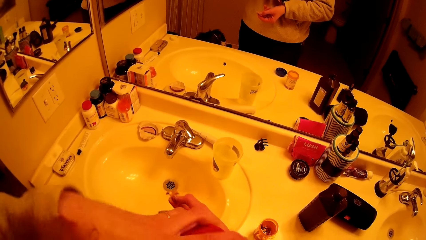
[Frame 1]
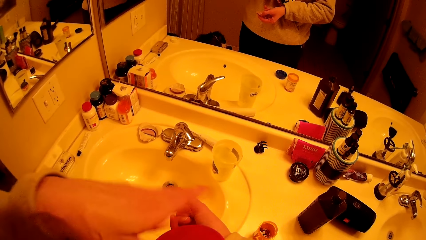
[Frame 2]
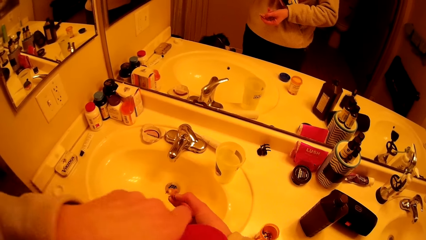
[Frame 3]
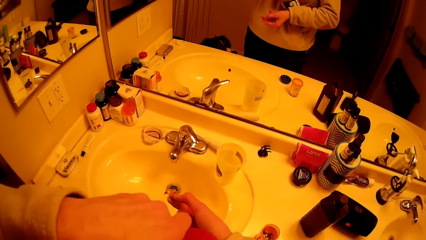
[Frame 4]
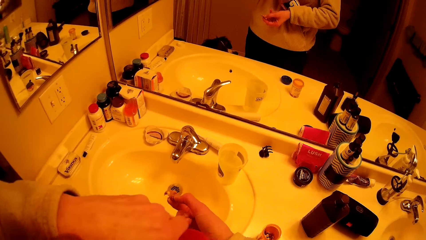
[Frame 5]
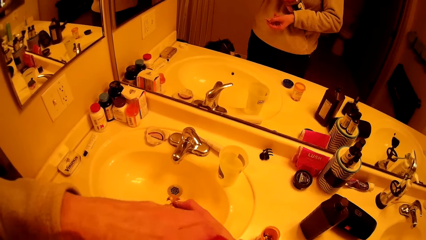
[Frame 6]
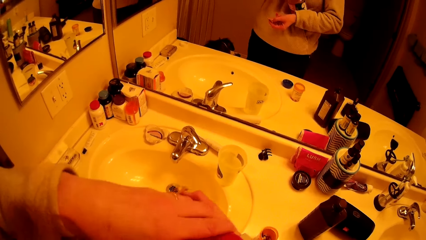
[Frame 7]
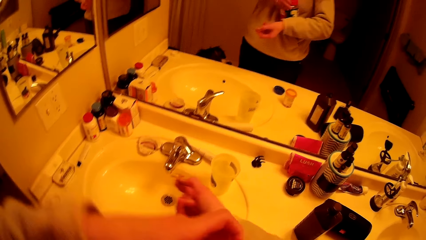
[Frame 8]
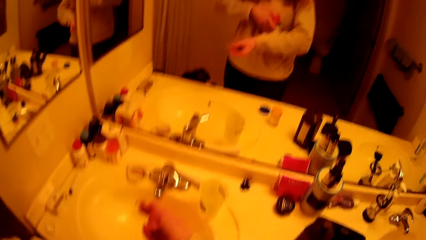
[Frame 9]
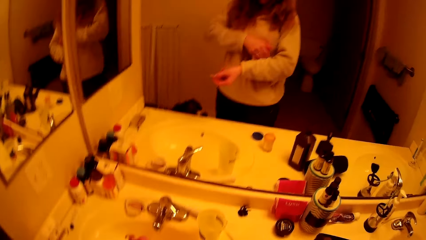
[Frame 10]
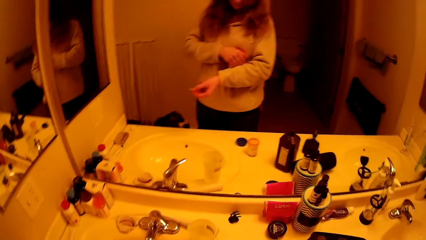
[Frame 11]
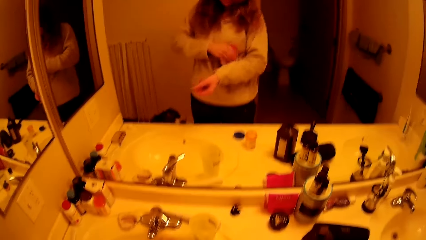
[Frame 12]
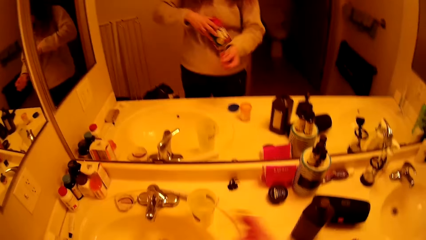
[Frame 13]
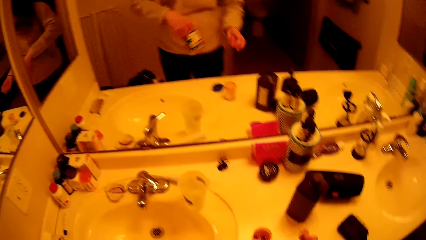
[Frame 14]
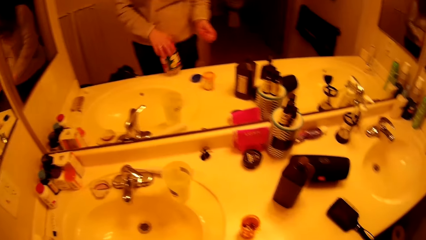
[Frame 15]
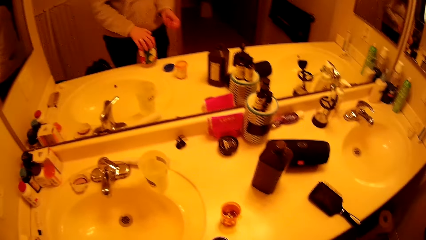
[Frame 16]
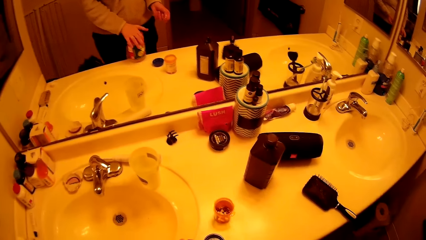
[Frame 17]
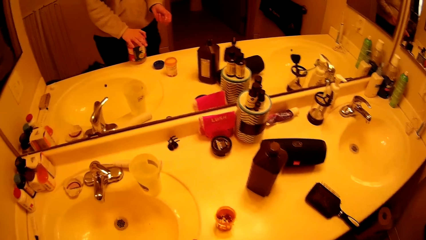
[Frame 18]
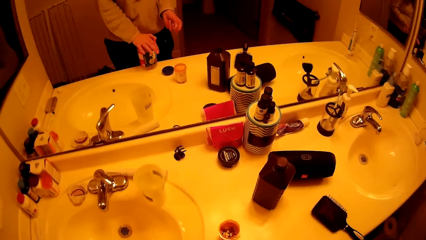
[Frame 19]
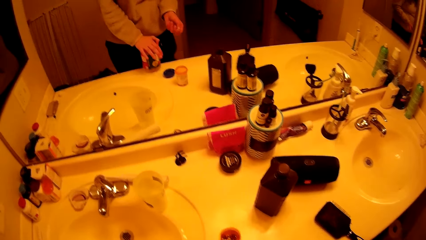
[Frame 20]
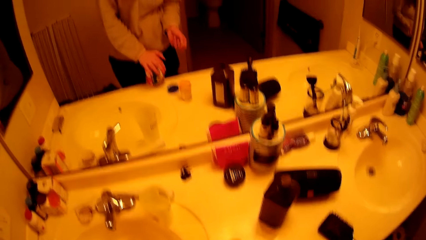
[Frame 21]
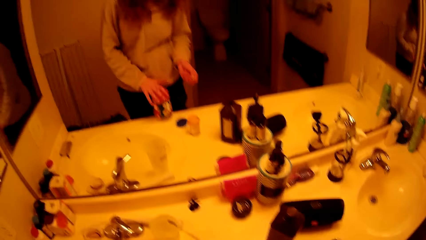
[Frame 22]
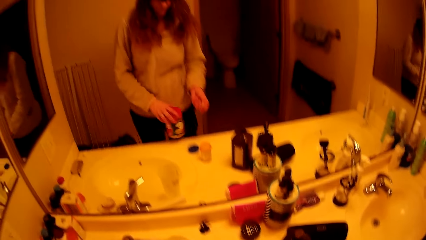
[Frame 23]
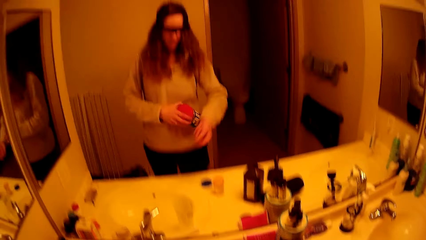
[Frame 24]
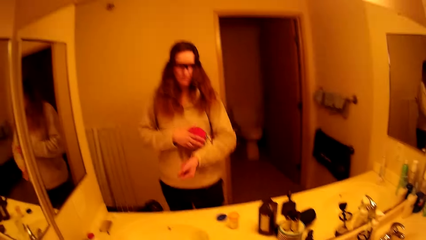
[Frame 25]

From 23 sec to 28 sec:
The camera wearer places the jar in her left hand on the slab. She picks the jar with the jar lid from the slab with her left hand.

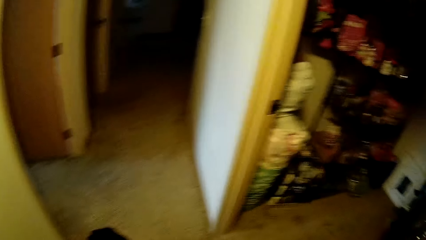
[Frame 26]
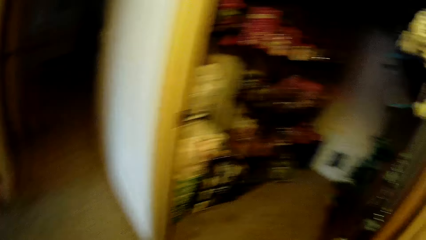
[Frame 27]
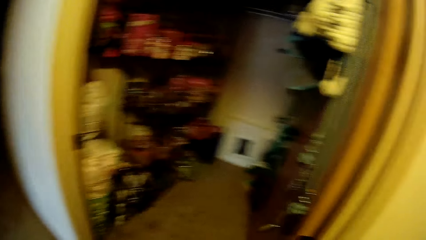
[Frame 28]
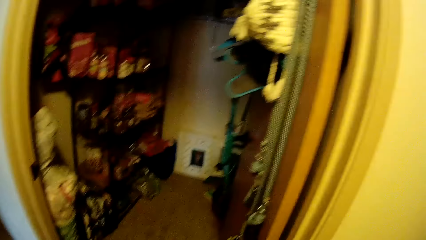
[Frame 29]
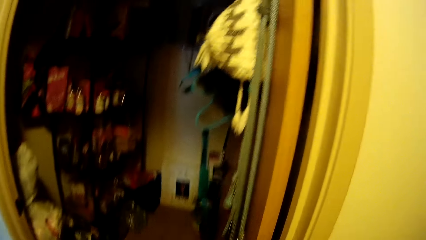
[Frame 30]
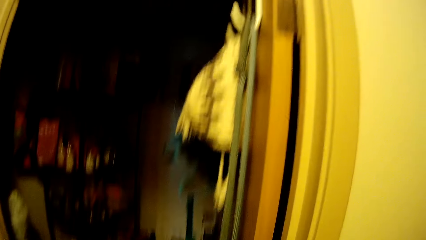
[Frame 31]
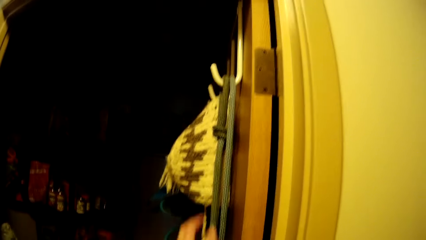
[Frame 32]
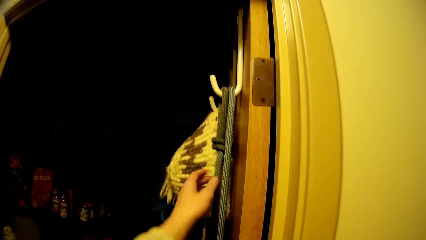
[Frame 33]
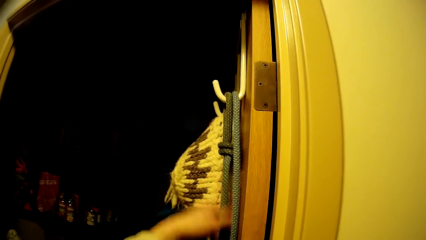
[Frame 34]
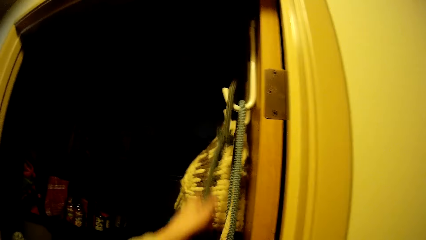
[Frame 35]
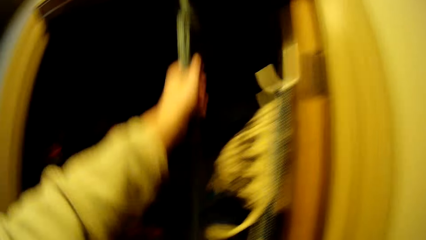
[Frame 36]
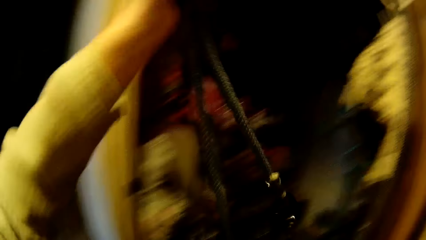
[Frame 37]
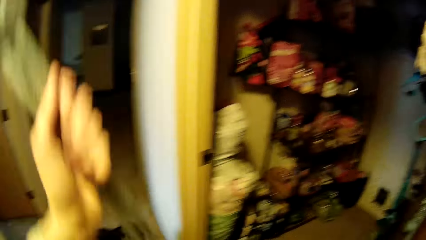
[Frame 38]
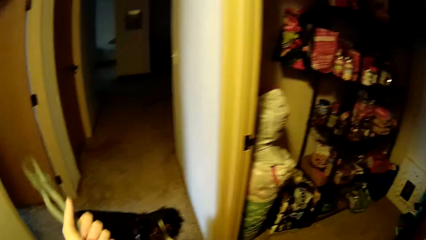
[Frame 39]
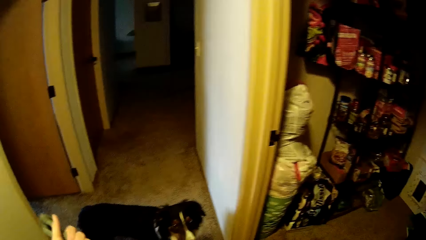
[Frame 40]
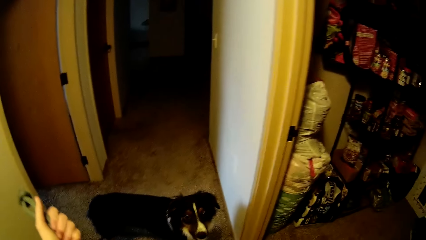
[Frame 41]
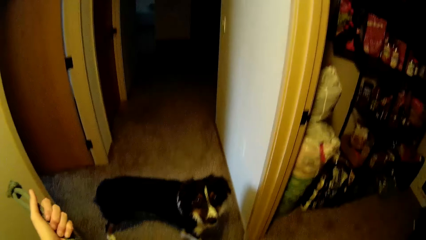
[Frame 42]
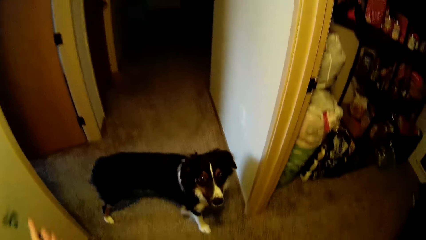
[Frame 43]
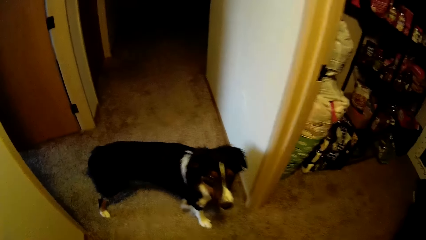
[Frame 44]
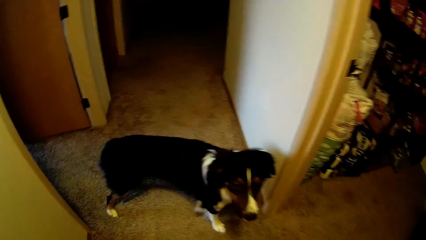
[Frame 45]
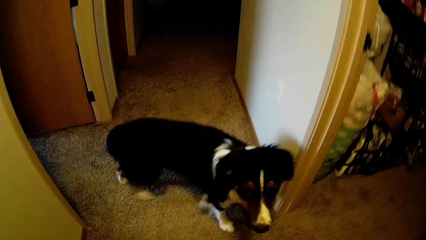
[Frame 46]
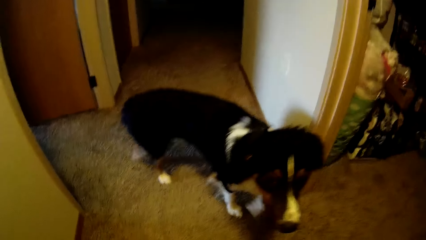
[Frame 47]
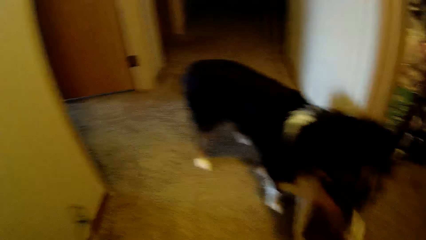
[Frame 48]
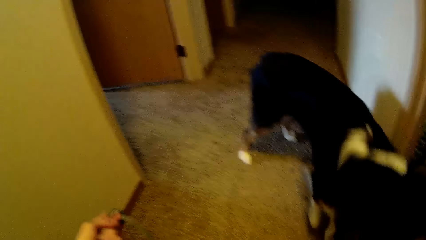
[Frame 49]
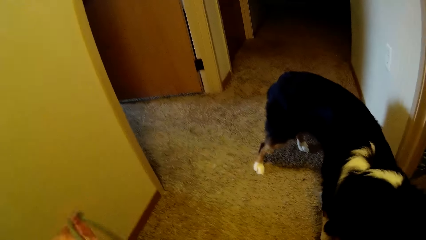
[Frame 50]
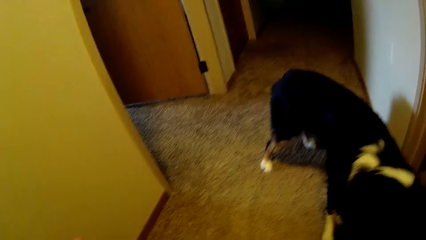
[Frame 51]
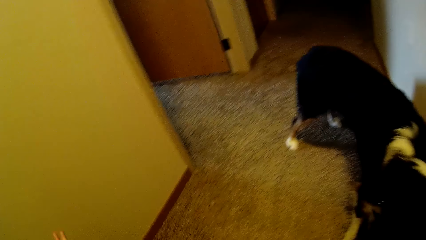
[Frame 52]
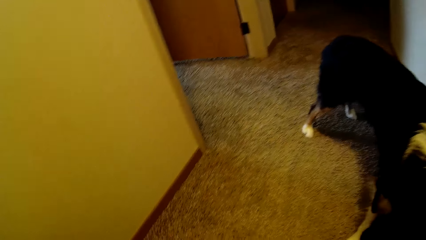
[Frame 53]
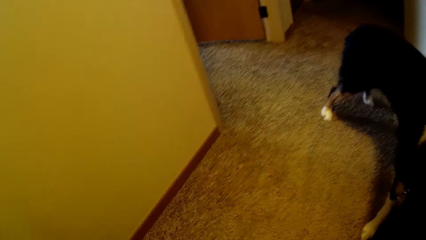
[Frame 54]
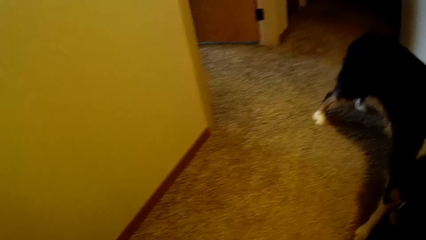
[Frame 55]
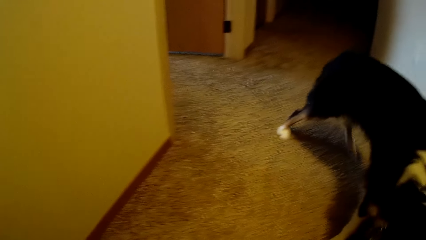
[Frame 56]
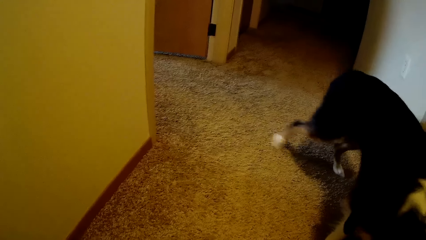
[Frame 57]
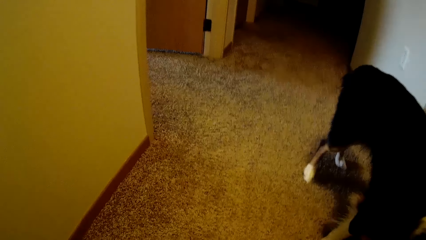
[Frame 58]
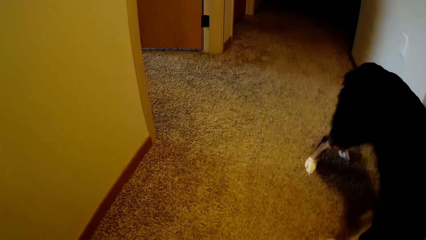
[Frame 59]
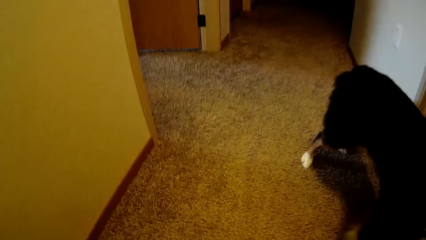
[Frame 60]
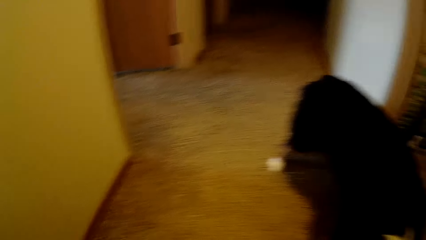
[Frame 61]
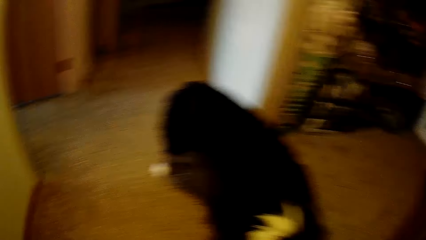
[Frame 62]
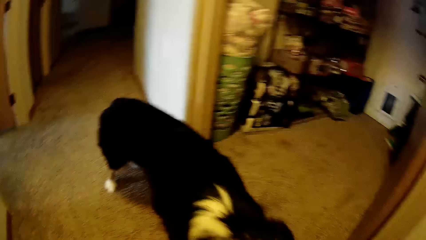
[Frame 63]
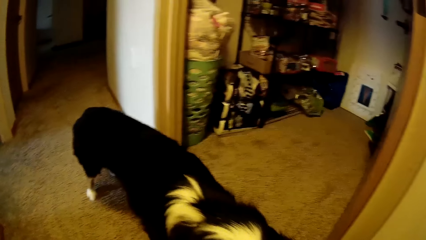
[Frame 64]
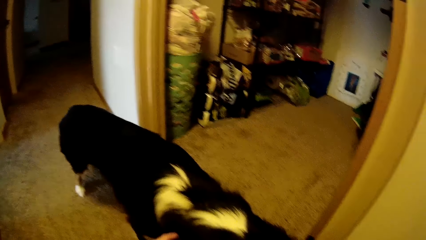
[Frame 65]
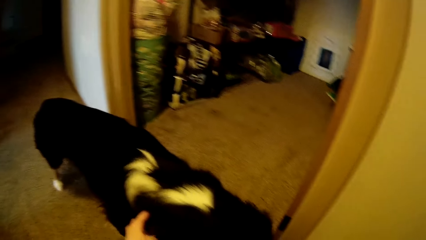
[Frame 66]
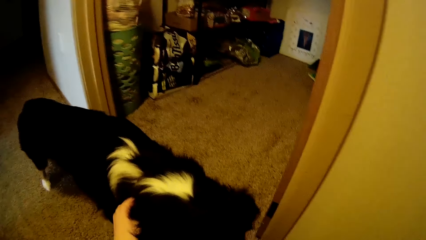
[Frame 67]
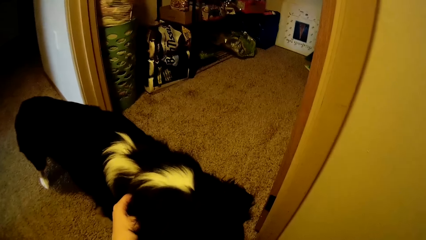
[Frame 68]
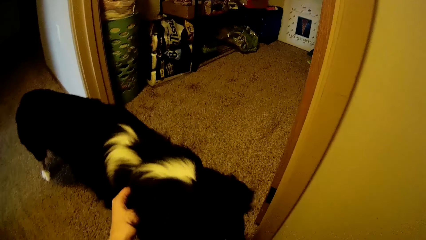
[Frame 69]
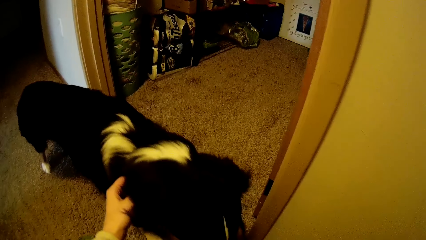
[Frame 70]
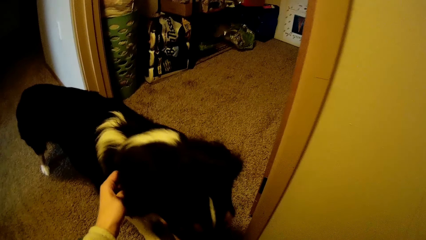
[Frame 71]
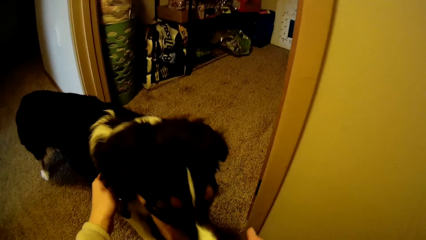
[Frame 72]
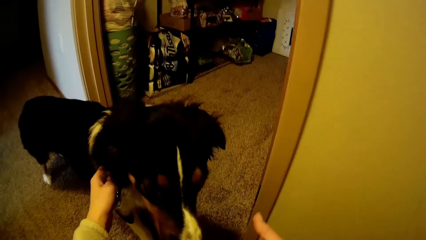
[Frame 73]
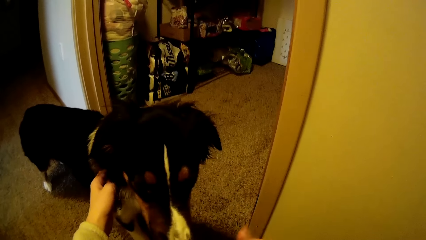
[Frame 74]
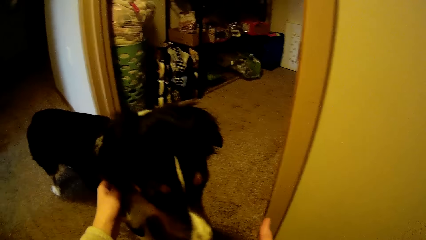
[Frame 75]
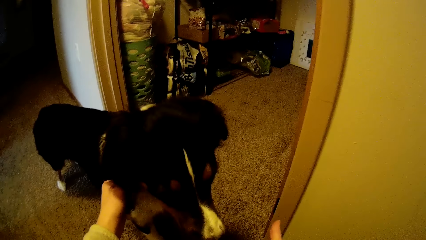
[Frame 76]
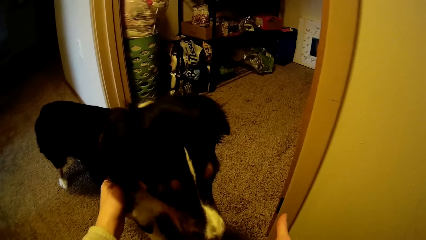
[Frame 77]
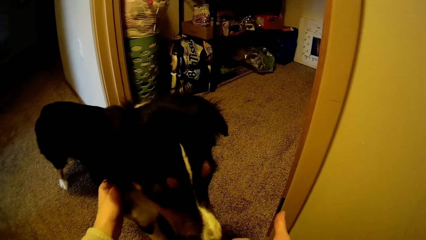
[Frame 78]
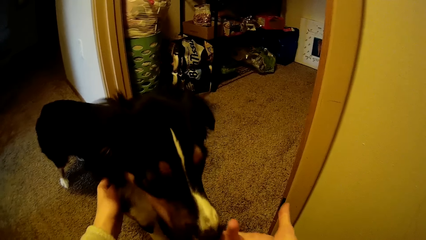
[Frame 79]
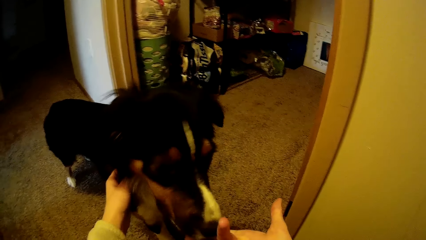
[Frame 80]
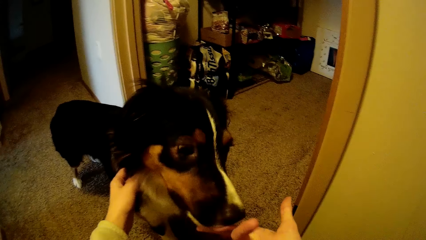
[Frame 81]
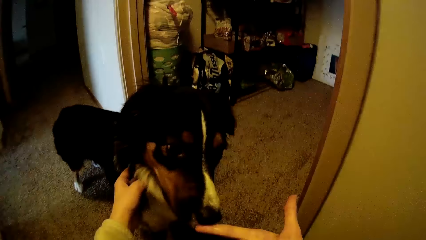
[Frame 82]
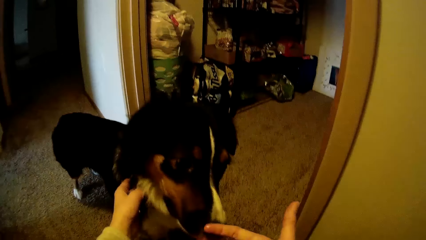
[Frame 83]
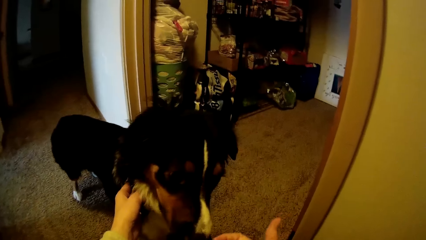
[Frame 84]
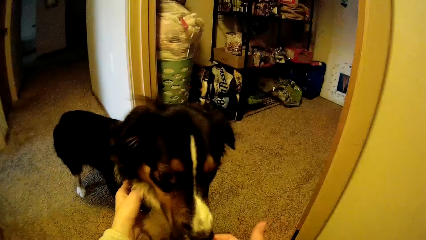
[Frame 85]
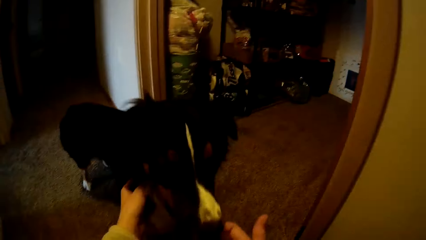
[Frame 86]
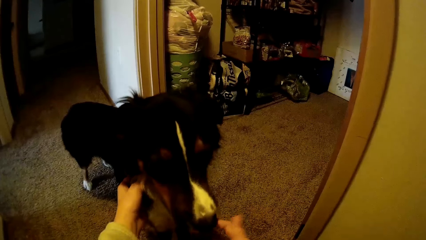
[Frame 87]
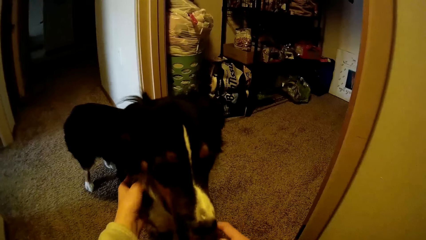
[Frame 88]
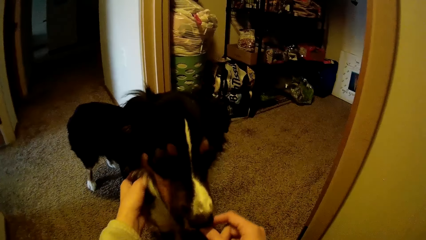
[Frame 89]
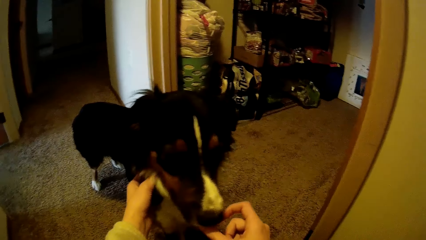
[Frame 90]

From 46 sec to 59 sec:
The camera wearer picks a leash or rope from a door with her left hand. She stares at the dog. She holds the dog's collar with her left hand. She feeds the dog with something. The dog licks off the camera wearer's right hand.
